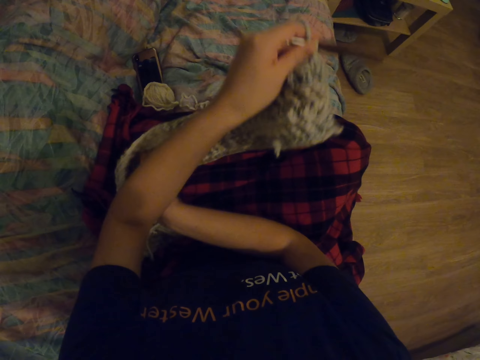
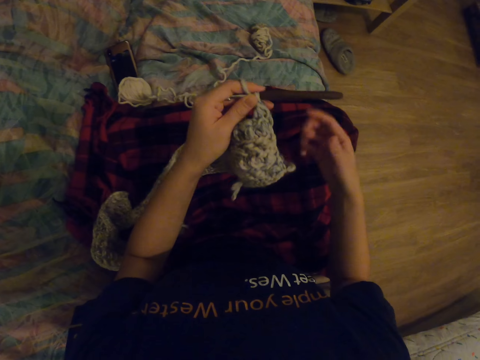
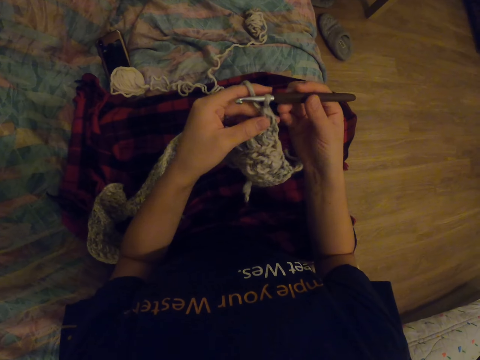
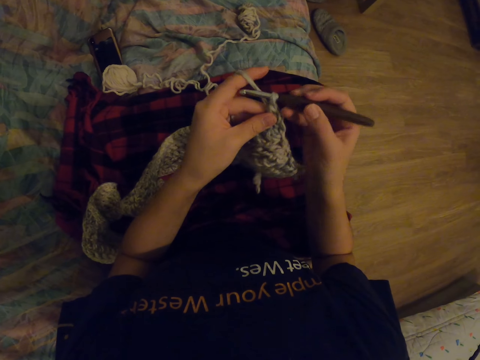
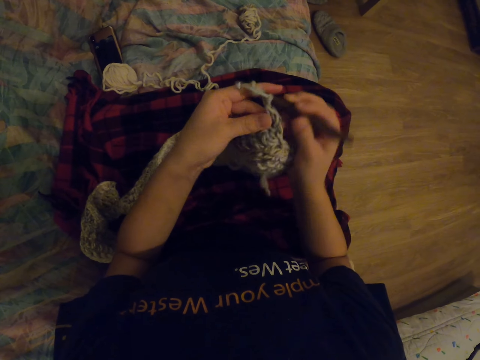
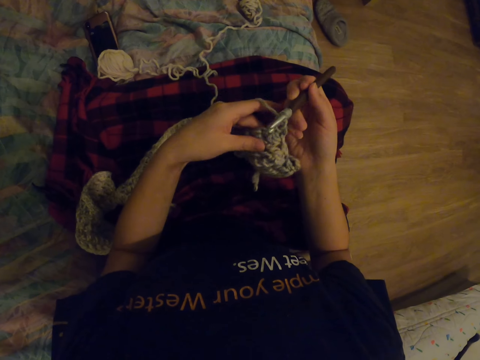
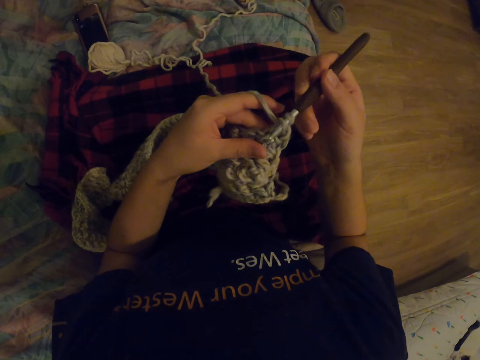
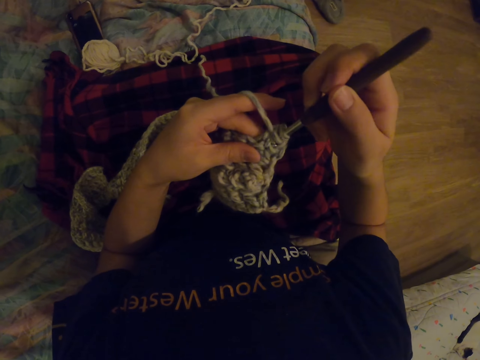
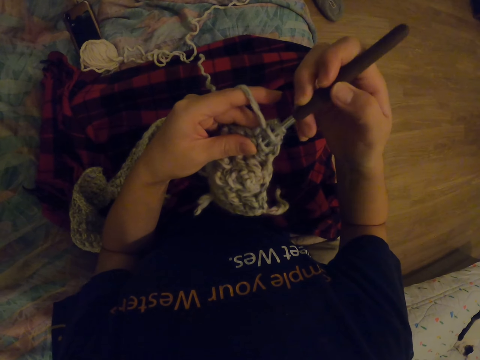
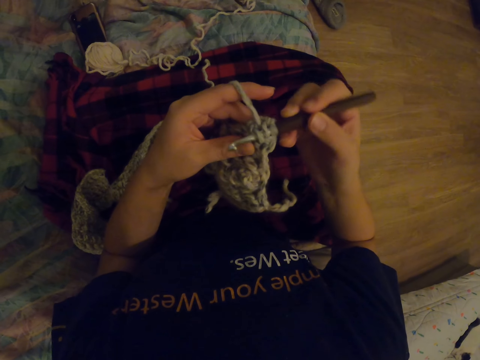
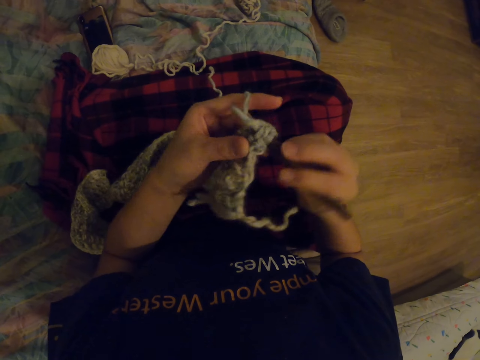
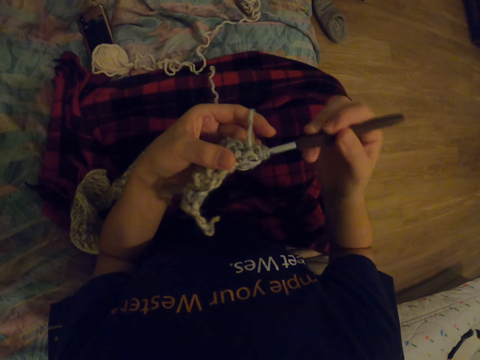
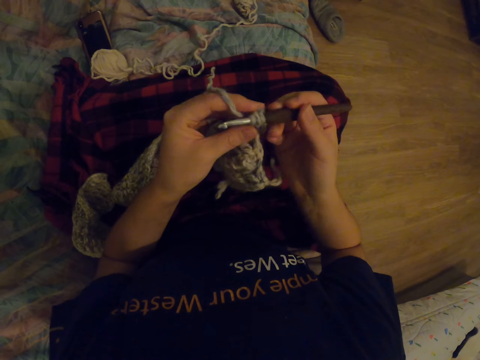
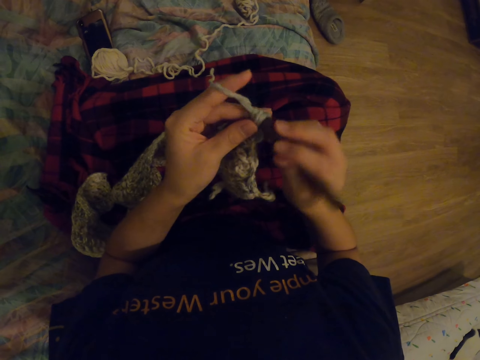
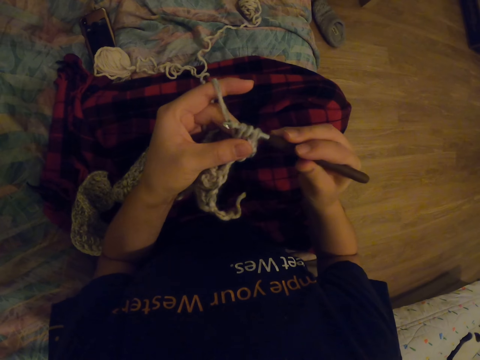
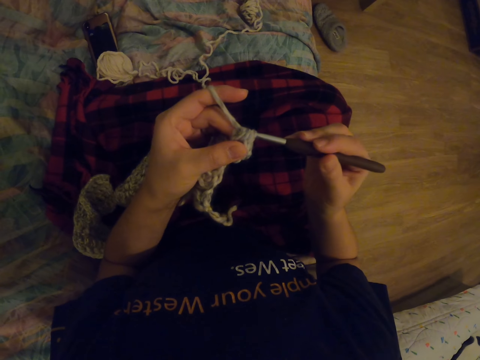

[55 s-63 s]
The camera wearer knits with a crochet hook.

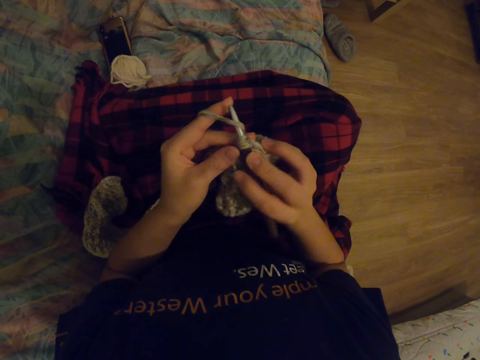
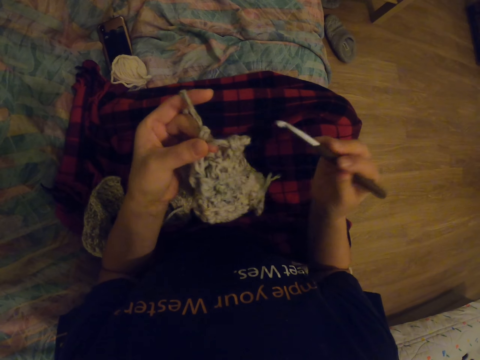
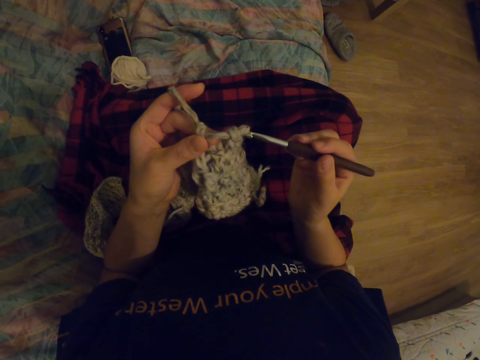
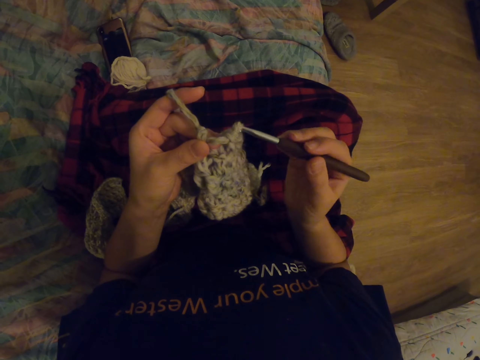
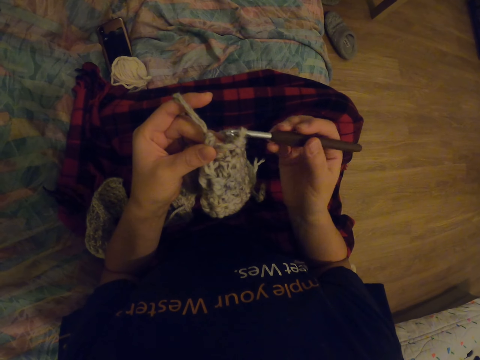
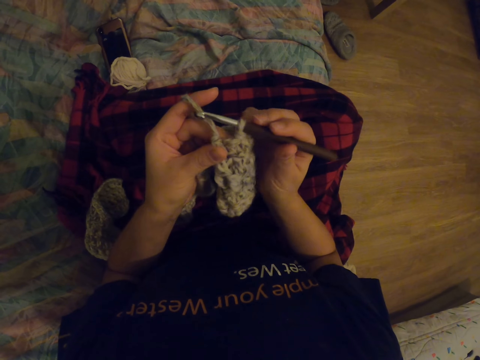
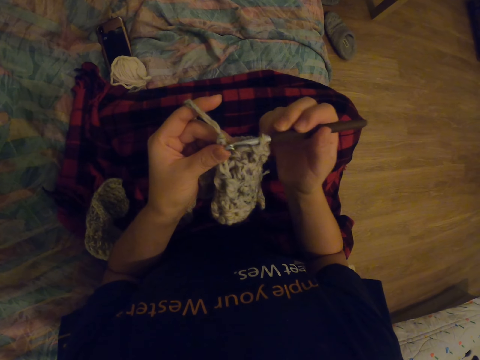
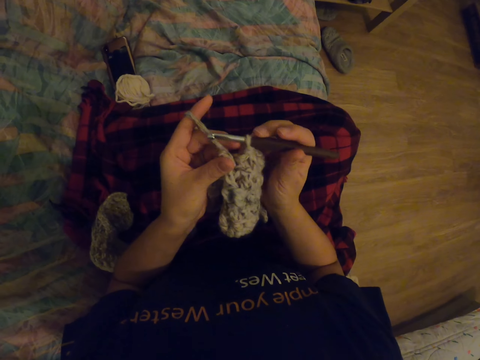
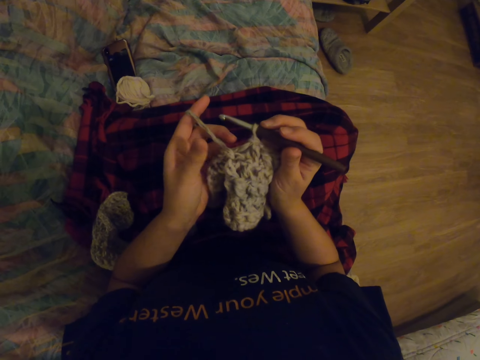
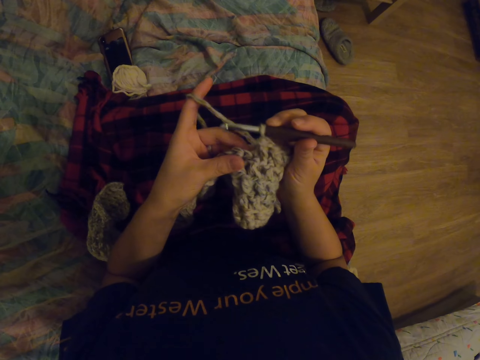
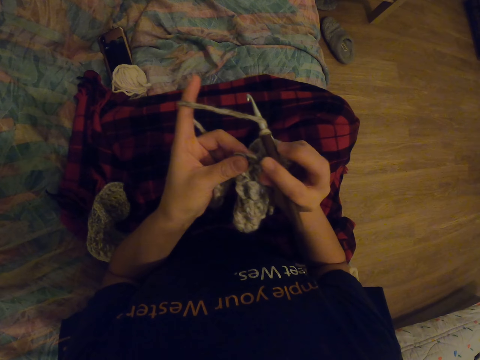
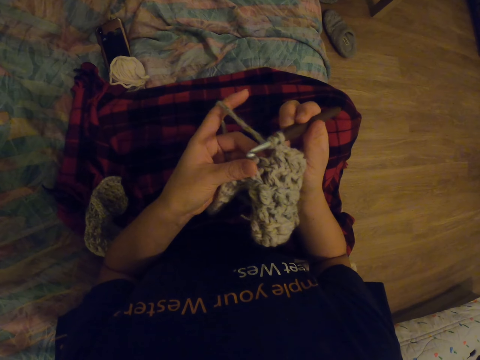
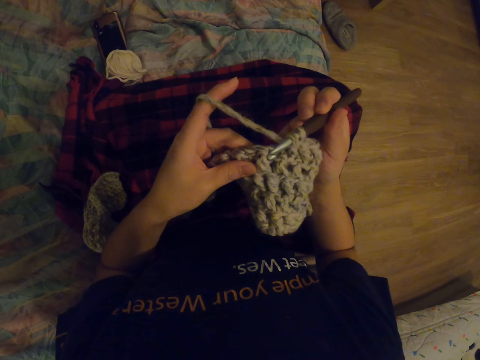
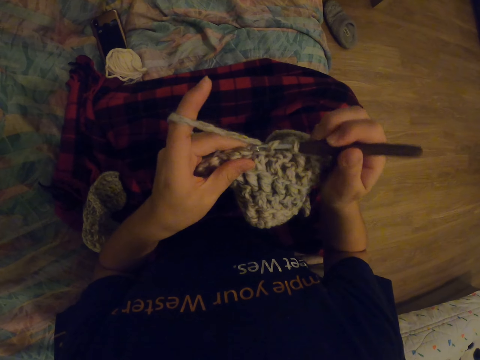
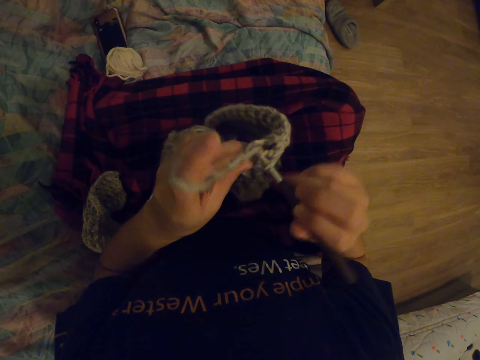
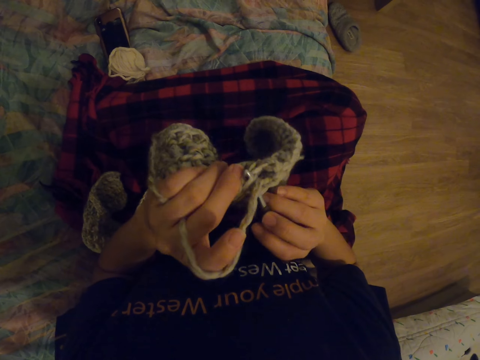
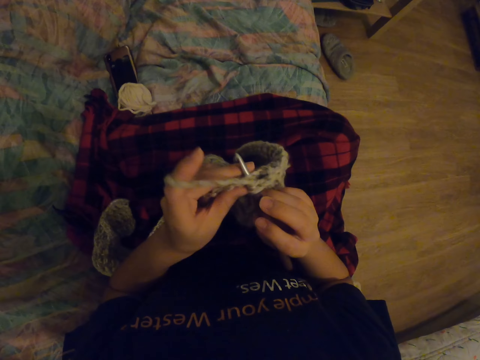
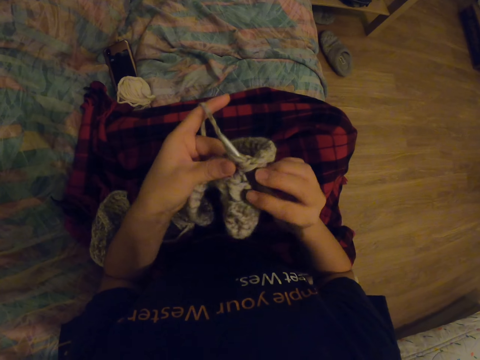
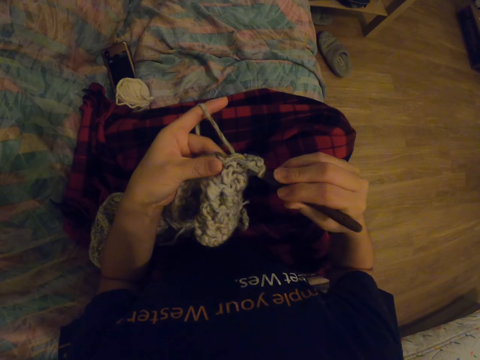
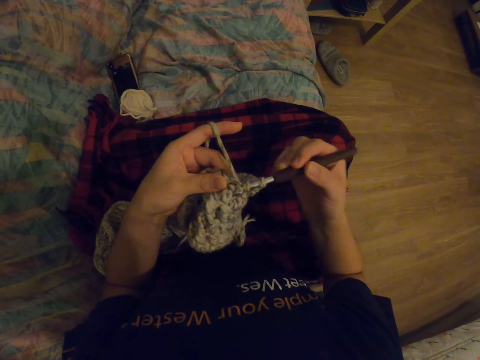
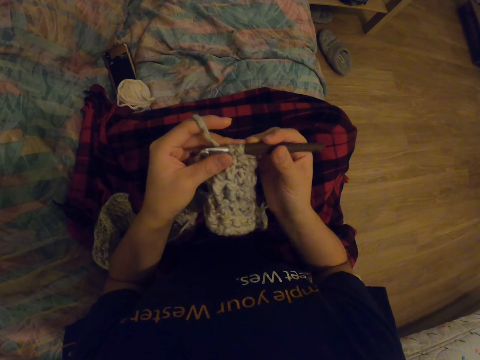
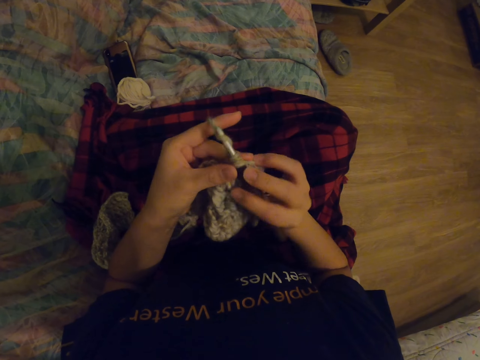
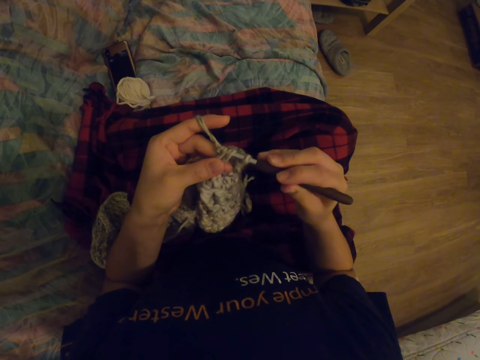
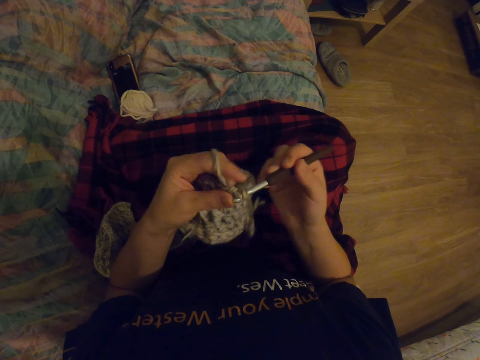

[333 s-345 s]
The camera wearer puts a knitting needle in the thread. They knit a garment.

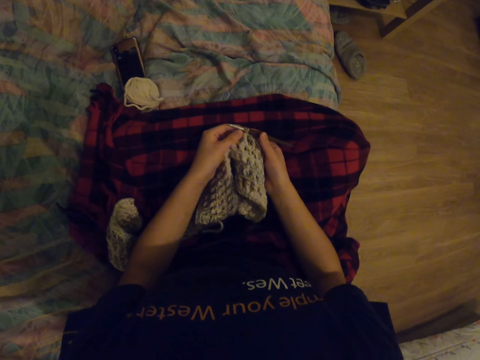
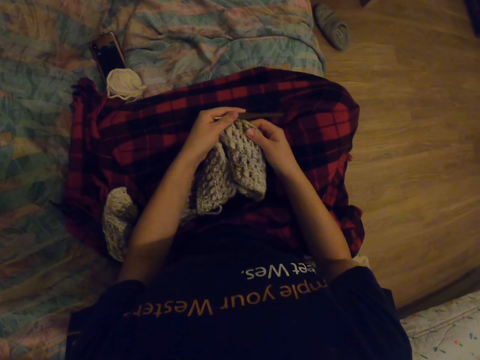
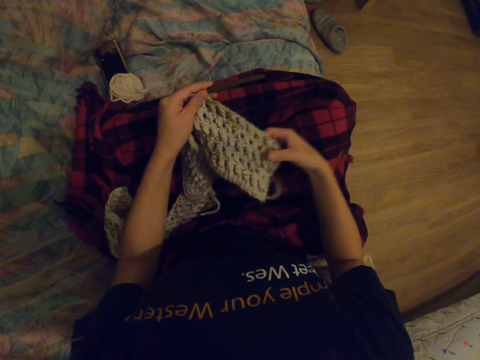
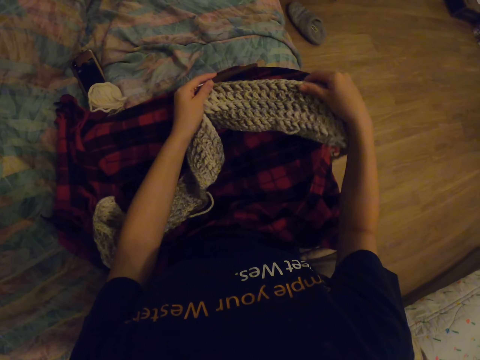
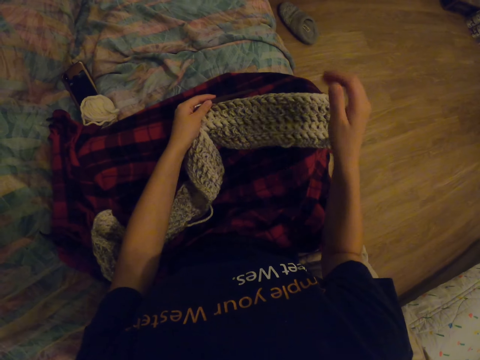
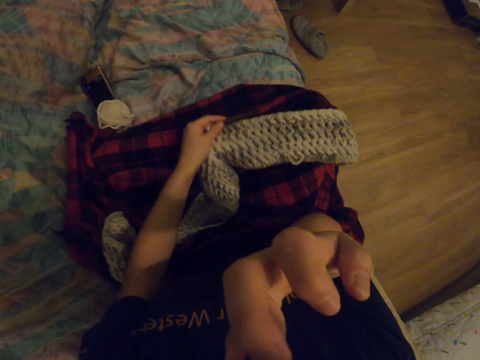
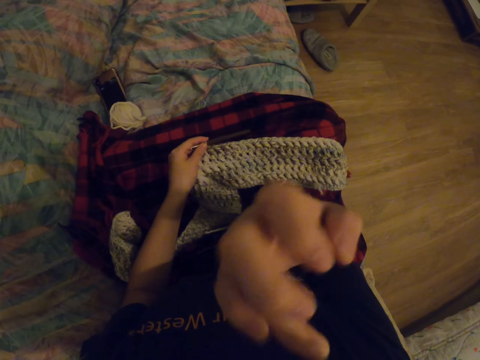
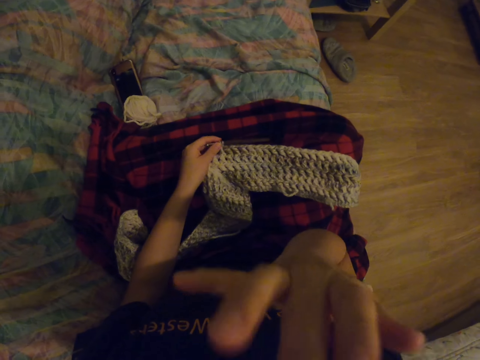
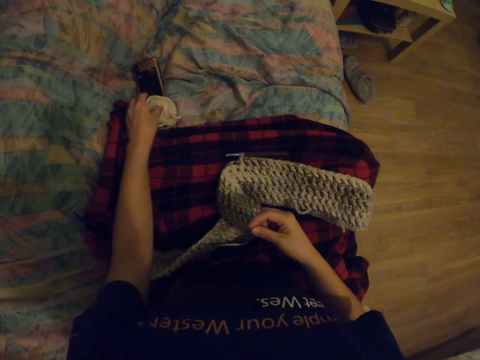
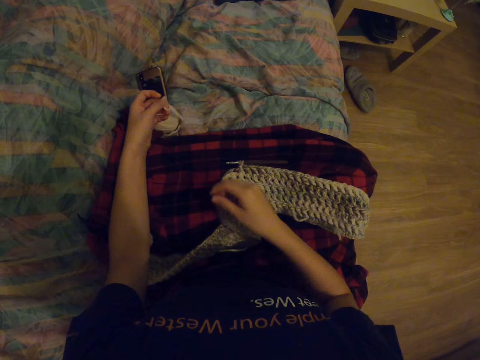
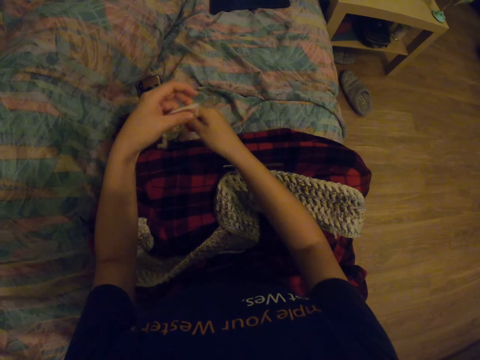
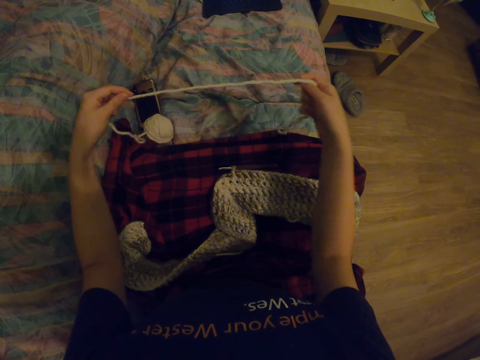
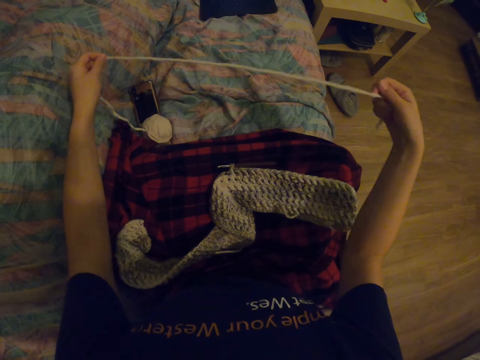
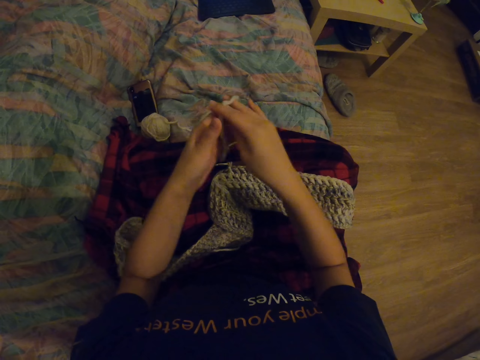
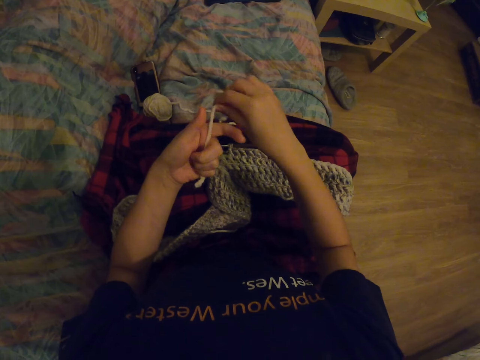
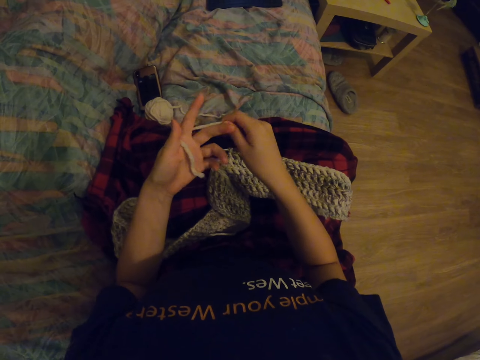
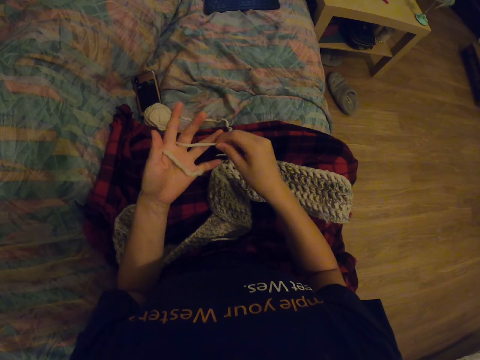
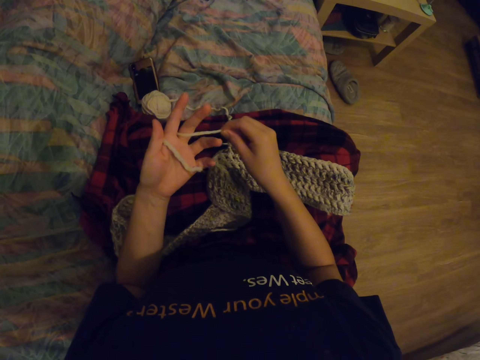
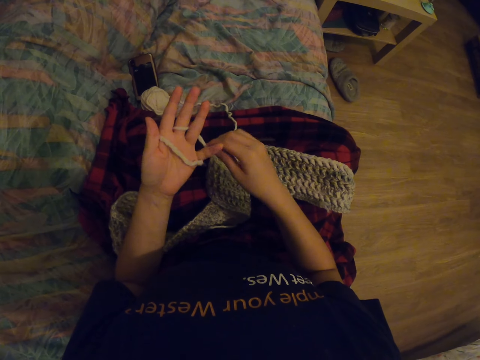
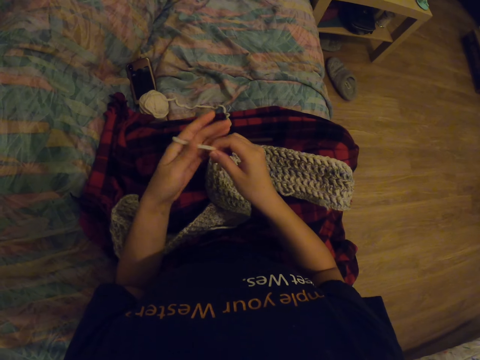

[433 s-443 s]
The camera wearer looks at the knitted cloth. They move the hand towards the face and rub the face. They pick up the knitting thread. They pull the yarn and place the yarn on the left hand. They fold the thread around the fingers.
